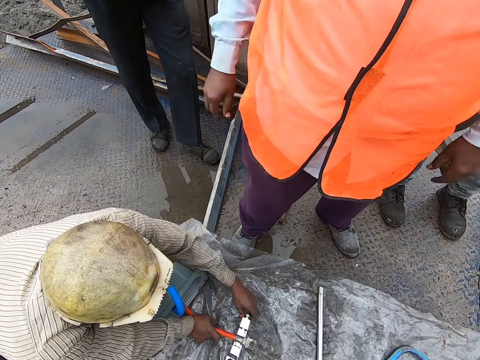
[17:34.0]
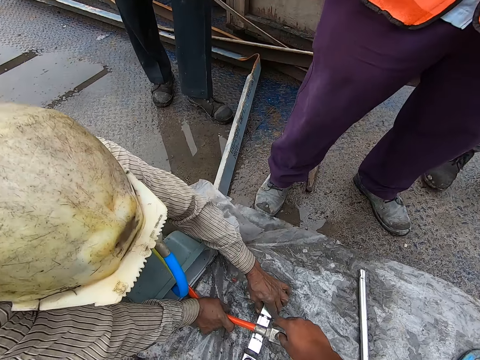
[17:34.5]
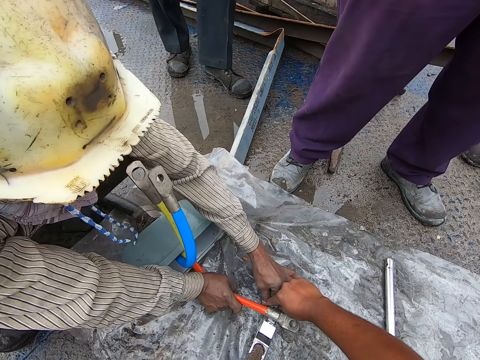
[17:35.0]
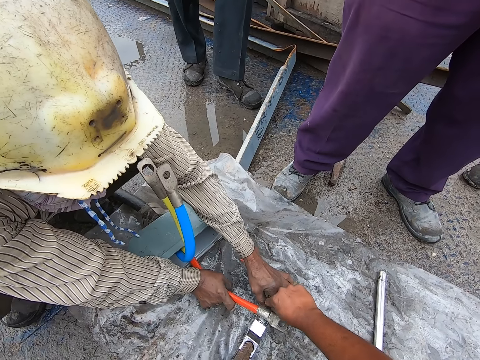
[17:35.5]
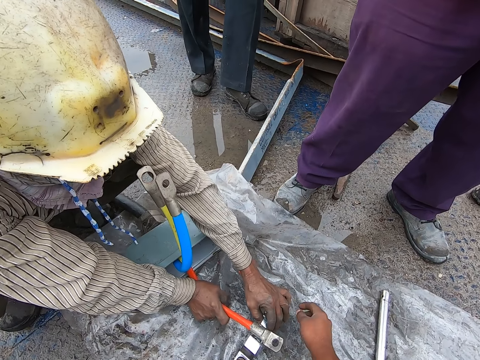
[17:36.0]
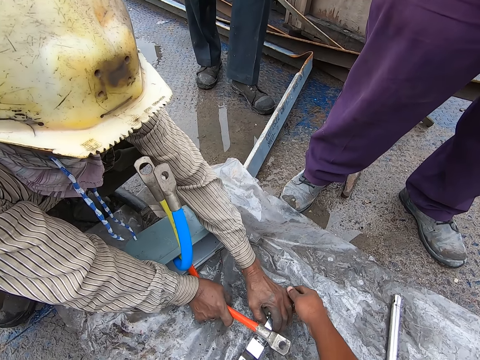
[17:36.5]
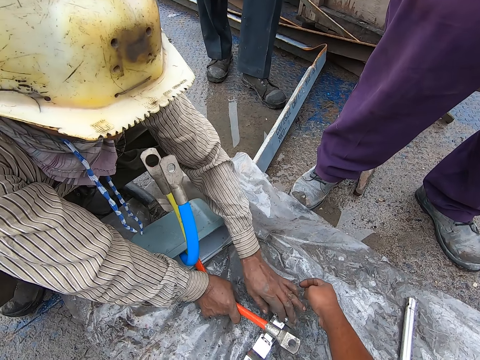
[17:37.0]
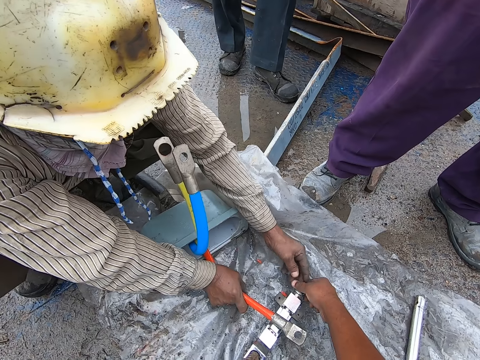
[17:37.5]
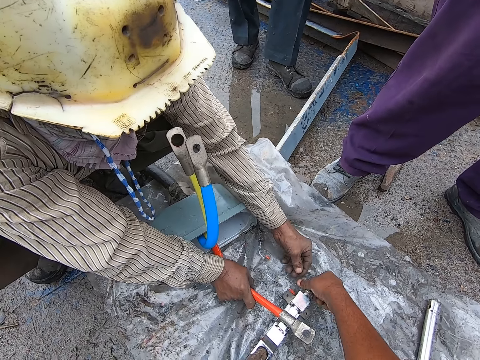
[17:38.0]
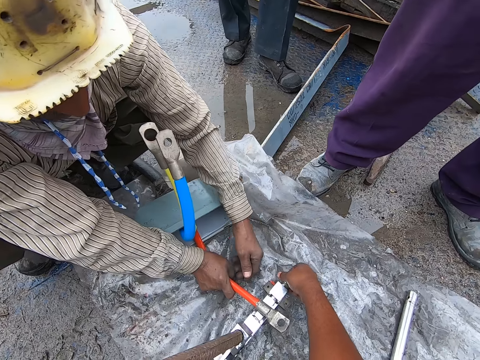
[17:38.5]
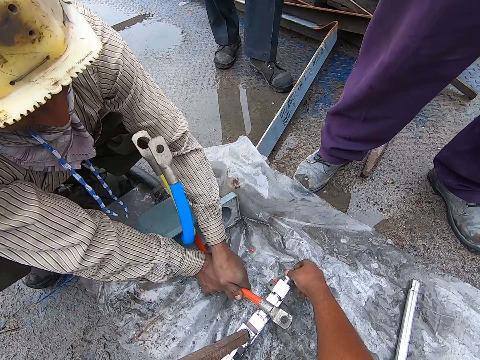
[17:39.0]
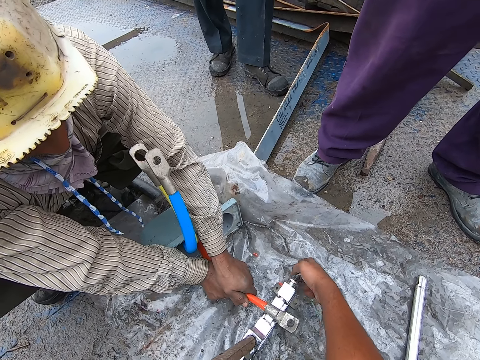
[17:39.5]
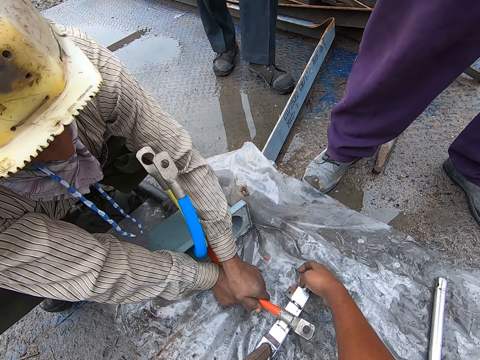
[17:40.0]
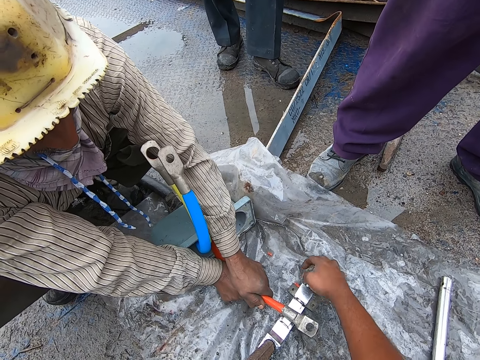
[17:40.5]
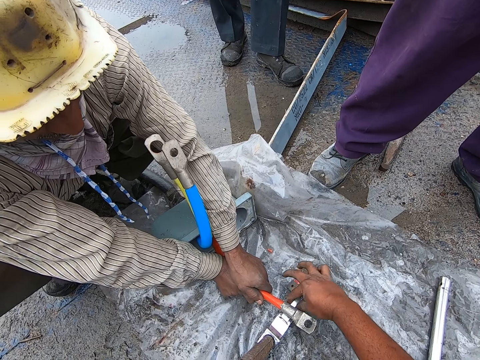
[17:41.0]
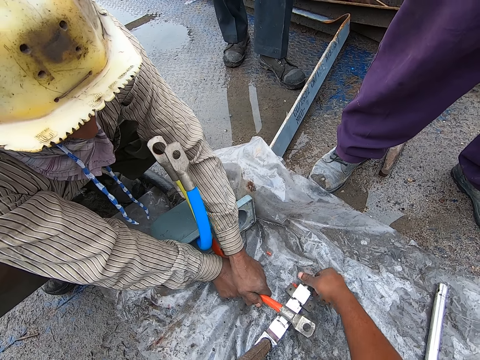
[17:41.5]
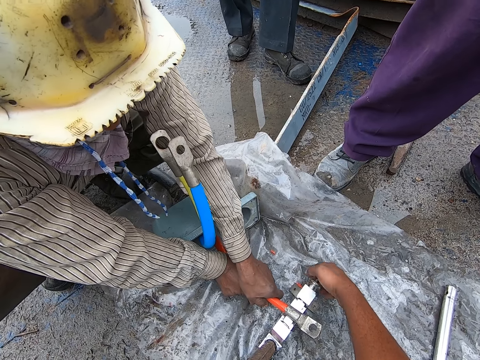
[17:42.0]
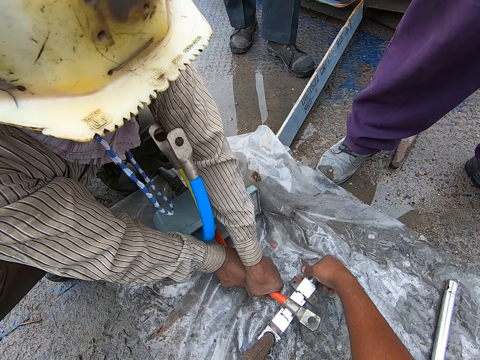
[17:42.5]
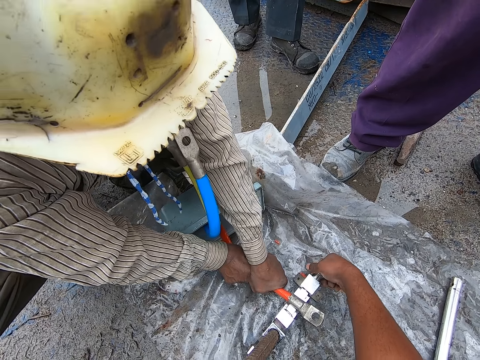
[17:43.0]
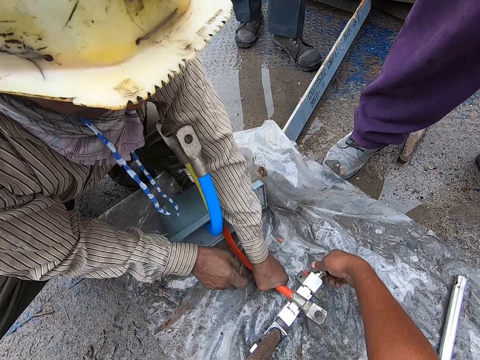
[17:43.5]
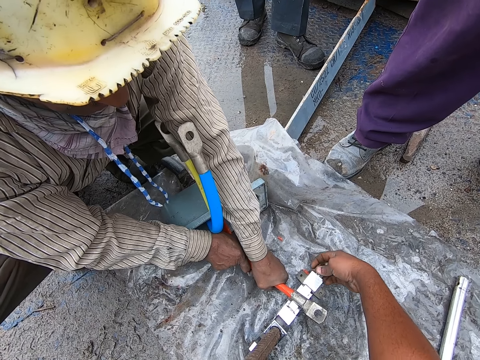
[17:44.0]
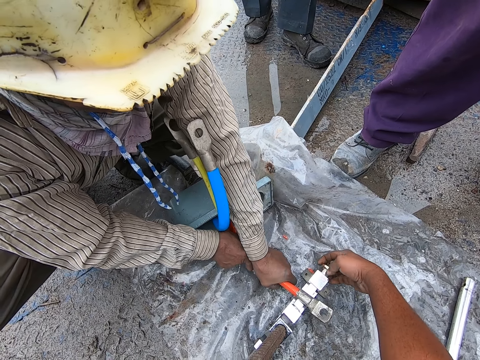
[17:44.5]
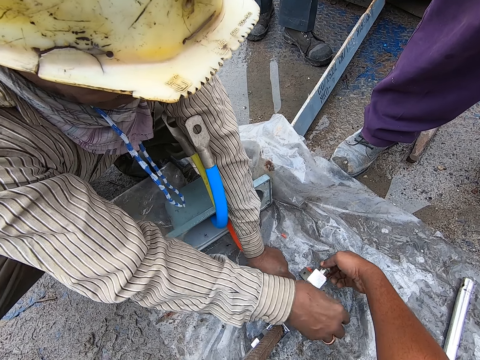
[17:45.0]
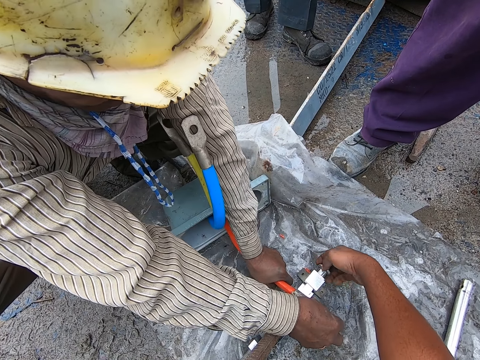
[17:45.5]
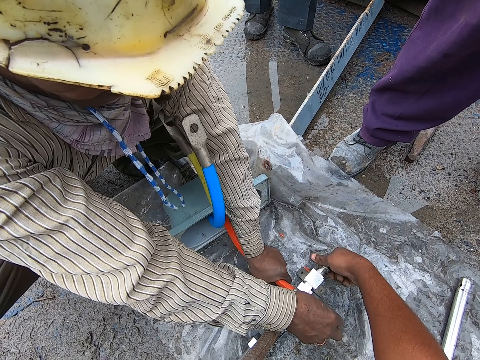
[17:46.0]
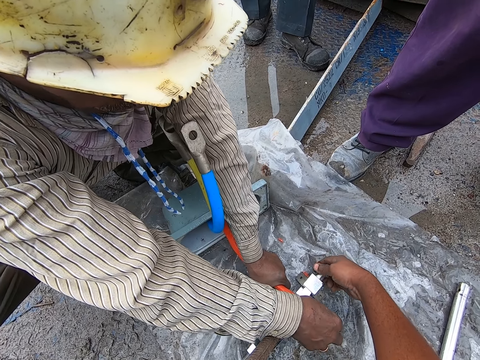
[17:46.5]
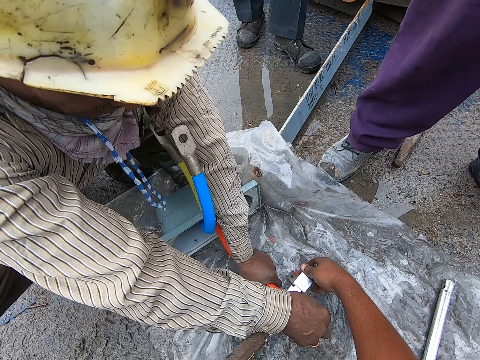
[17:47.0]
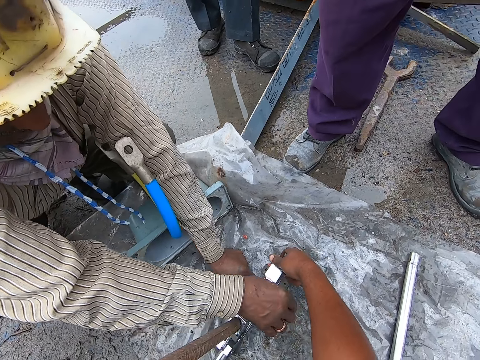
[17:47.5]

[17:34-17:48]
A person stands aside another person. The camera wearer helps the other person fix a cable on a clamping tool. They fasten the cable on the clamping tool. They loosen the nut.

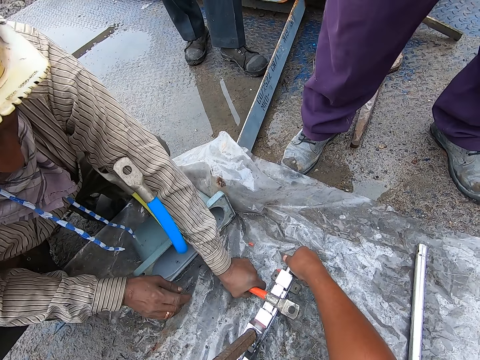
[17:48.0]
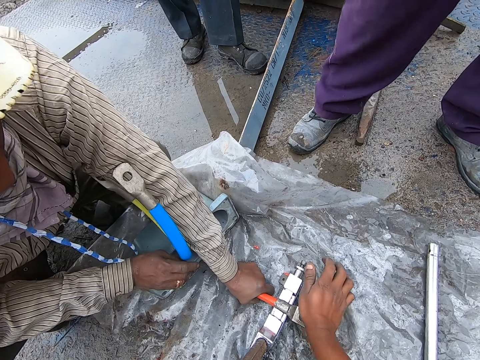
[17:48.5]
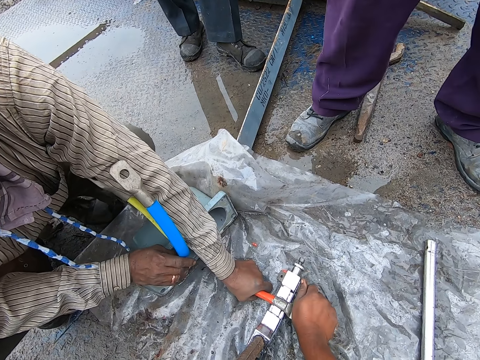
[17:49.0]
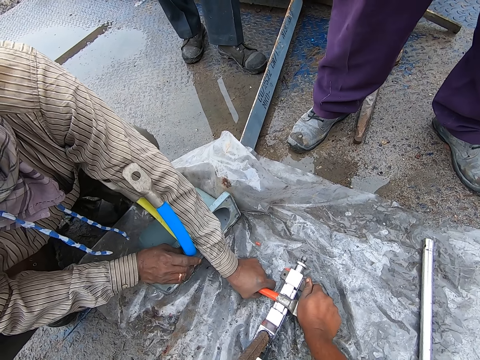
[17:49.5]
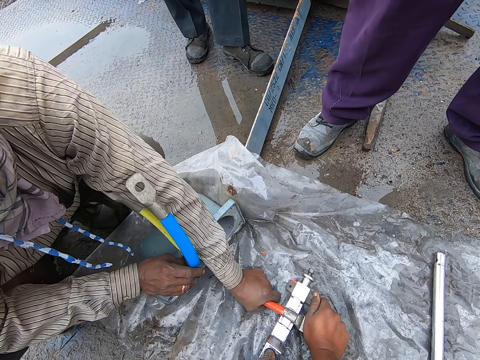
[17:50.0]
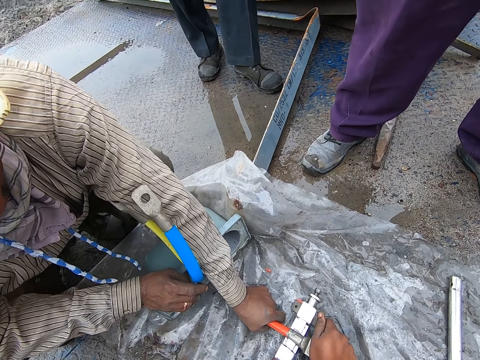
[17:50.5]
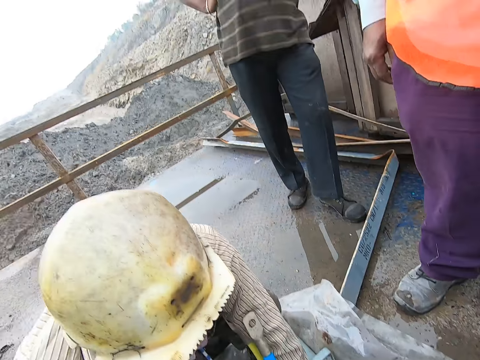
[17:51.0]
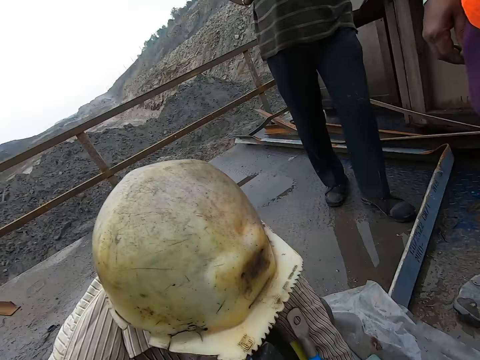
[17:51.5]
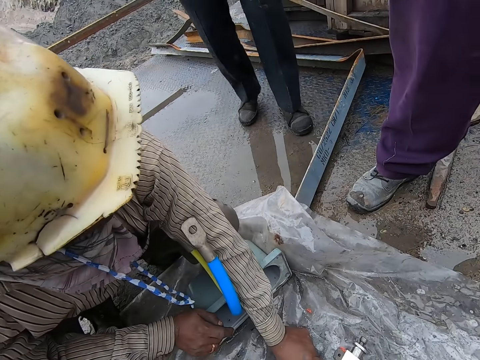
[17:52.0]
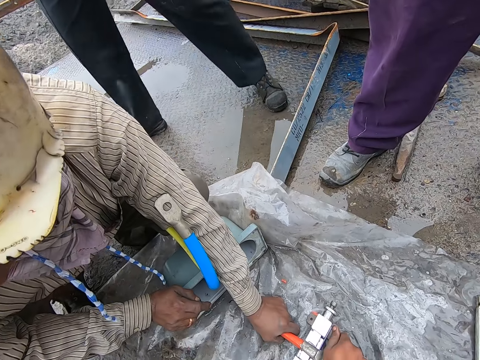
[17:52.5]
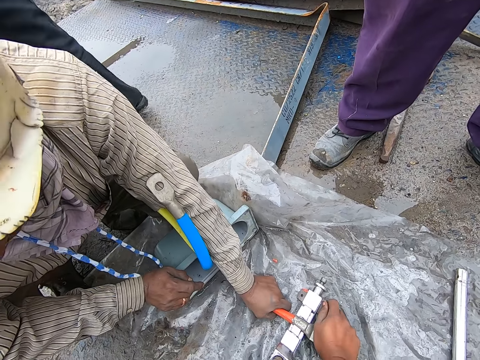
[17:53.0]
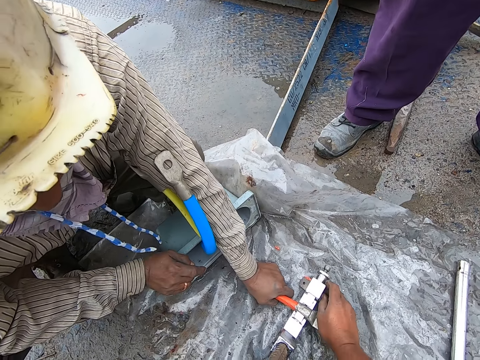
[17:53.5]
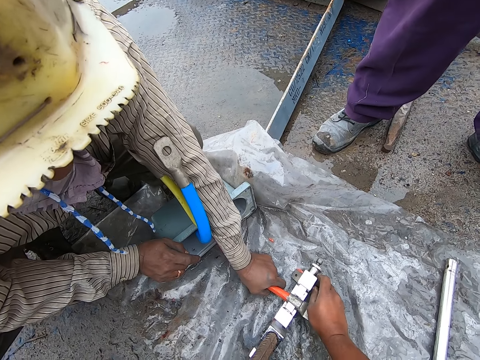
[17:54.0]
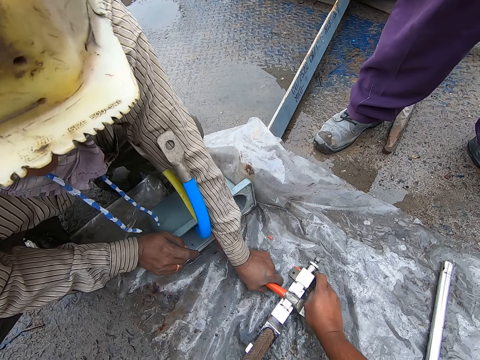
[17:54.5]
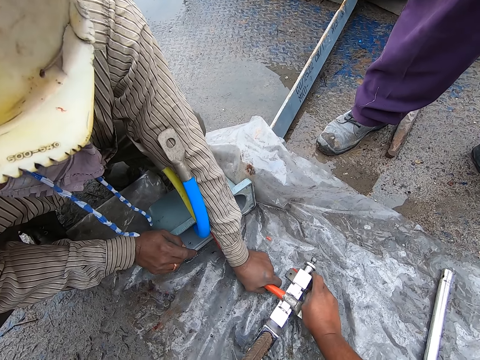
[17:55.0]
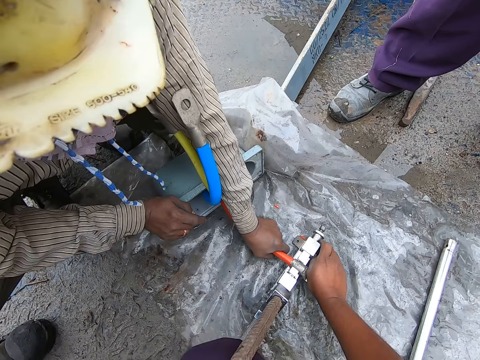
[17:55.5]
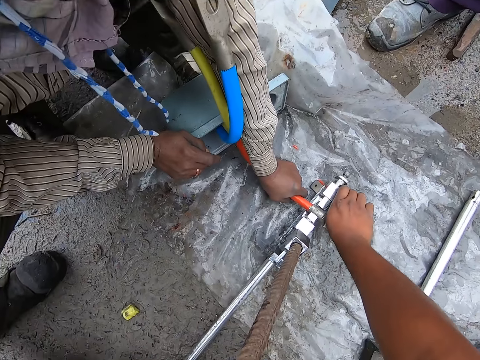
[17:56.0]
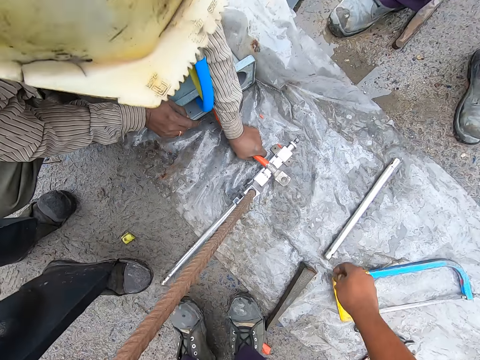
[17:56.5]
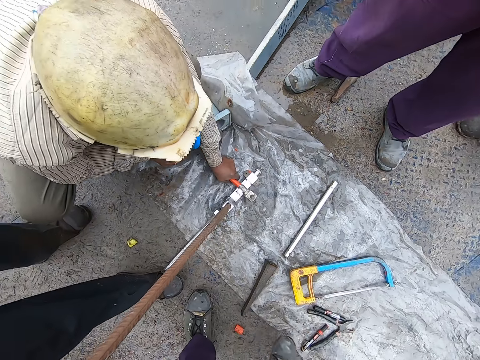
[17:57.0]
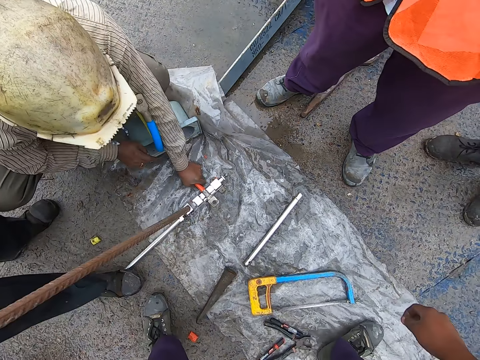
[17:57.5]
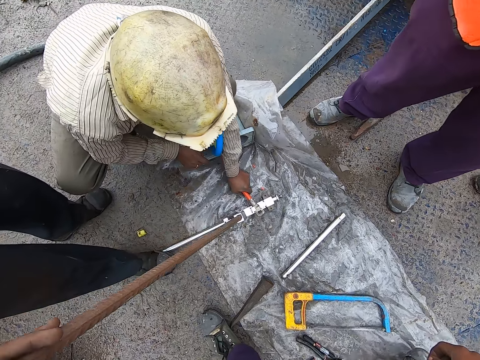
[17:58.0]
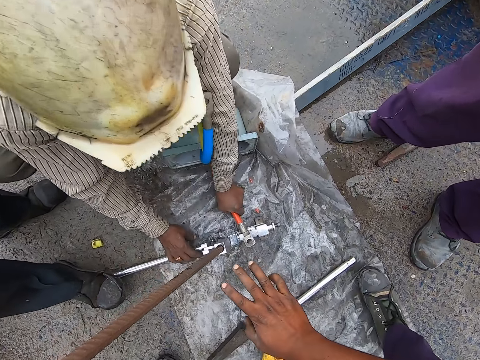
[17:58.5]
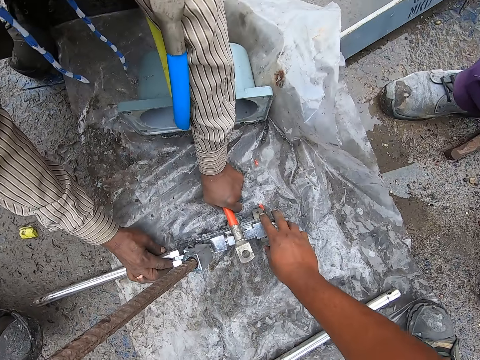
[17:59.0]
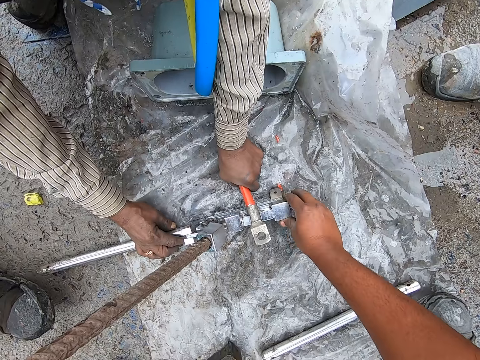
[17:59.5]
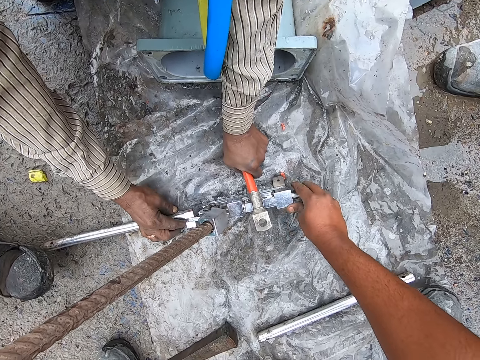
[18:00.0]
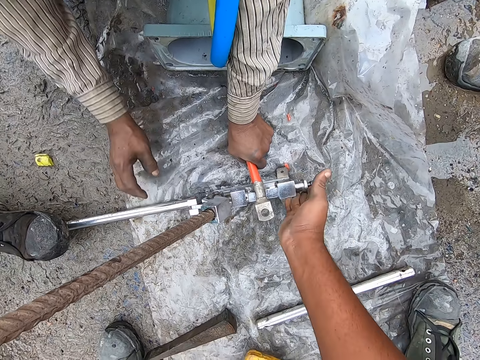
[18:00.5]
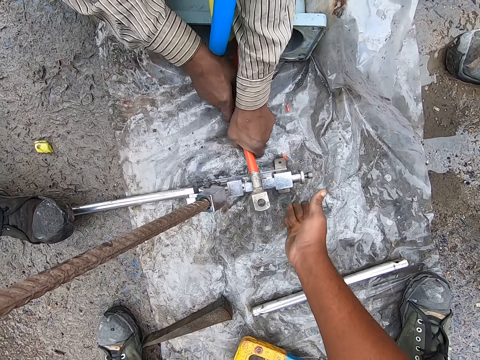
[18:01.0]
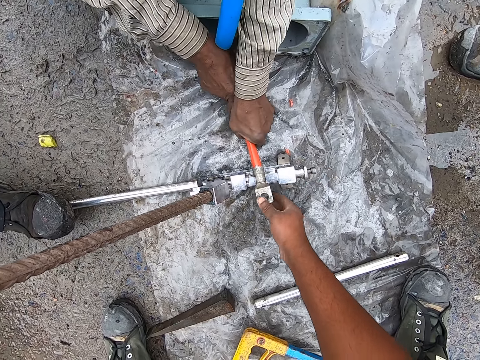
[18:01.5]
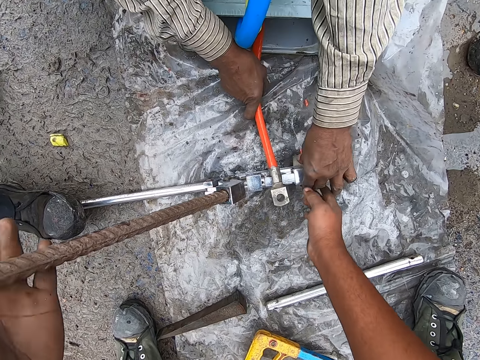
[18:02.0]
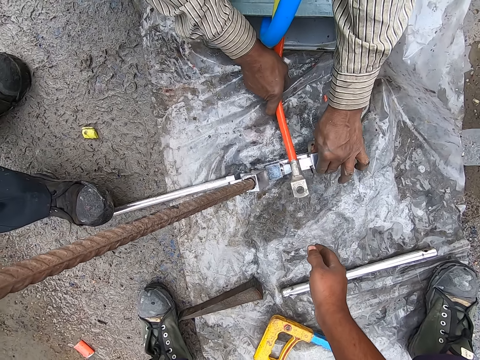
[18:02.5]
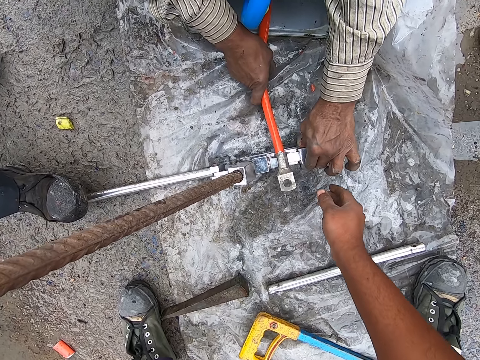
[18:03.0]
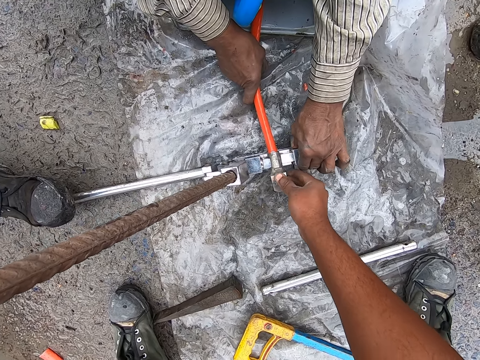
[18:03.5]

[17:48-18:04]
The camera wearer looks around the place. They interact with a person. The person walks towards a clamping tool. The person holds. The camera wearer and another person fix a cable on the clamping tool. The camera wearer presses the cable on the ground.
